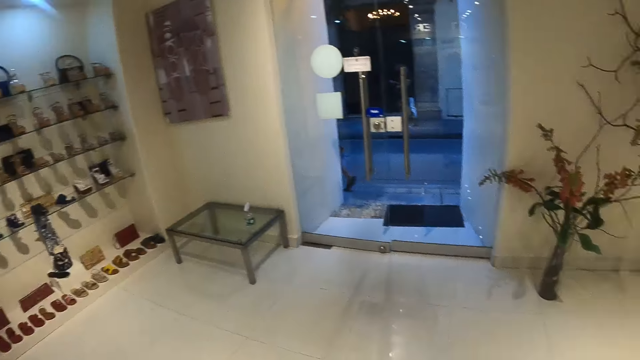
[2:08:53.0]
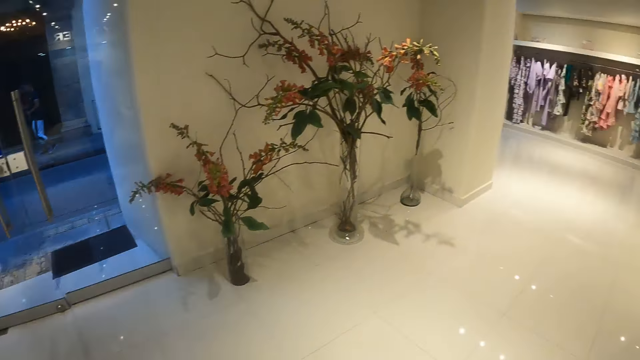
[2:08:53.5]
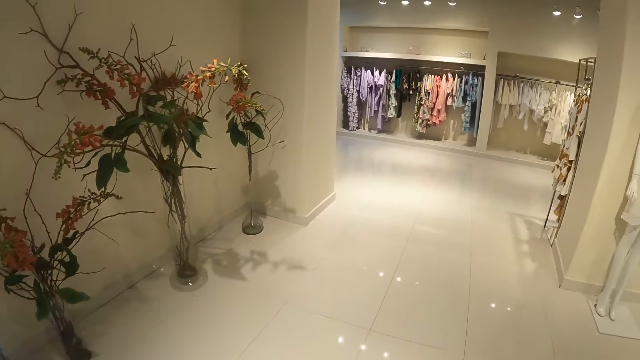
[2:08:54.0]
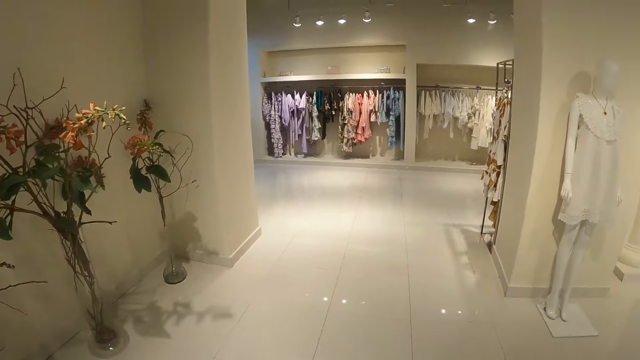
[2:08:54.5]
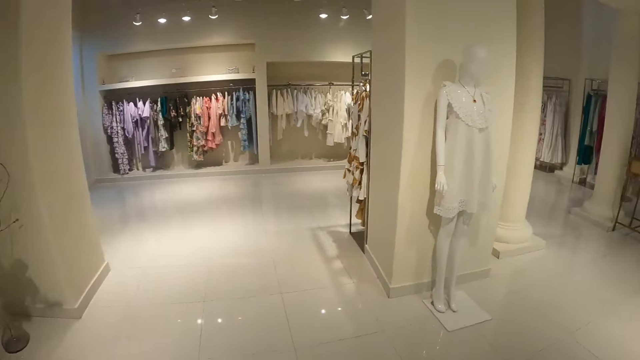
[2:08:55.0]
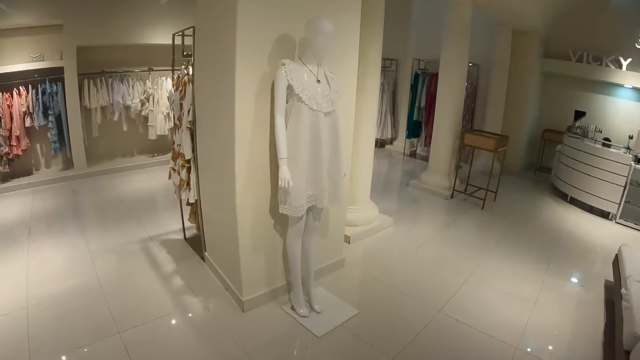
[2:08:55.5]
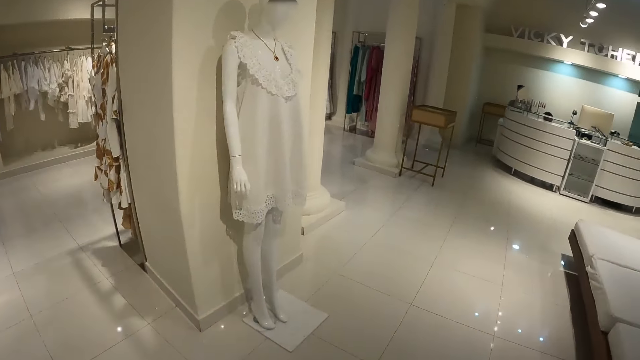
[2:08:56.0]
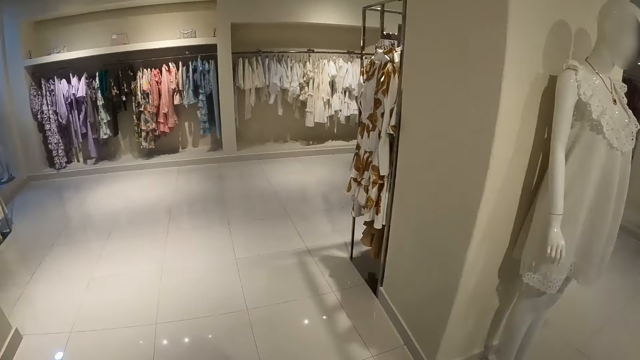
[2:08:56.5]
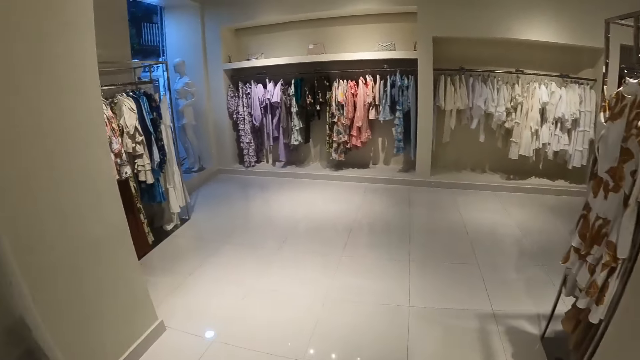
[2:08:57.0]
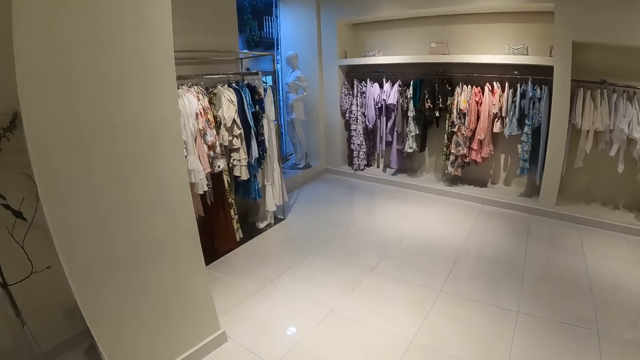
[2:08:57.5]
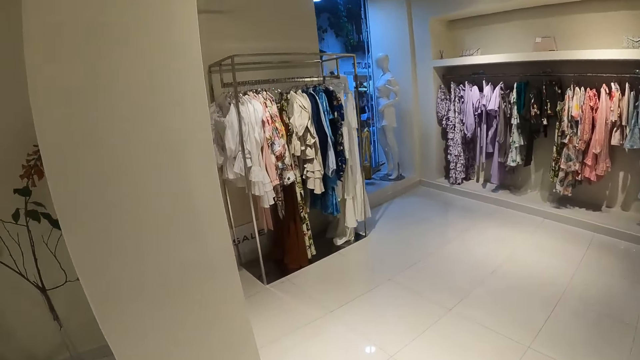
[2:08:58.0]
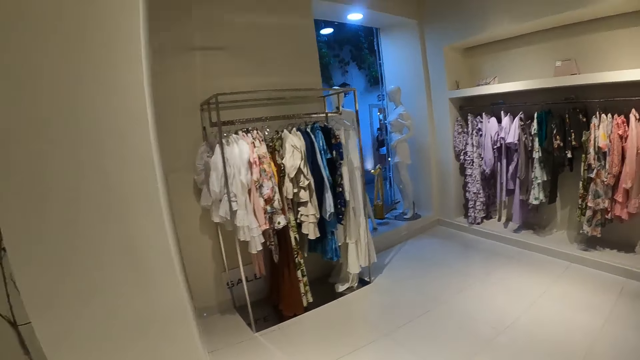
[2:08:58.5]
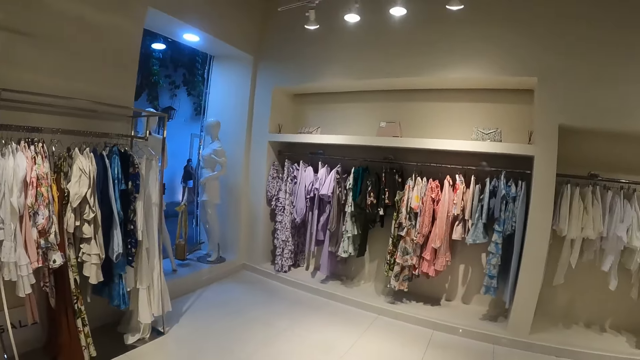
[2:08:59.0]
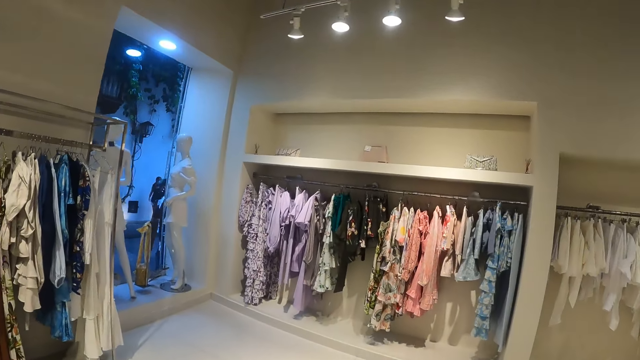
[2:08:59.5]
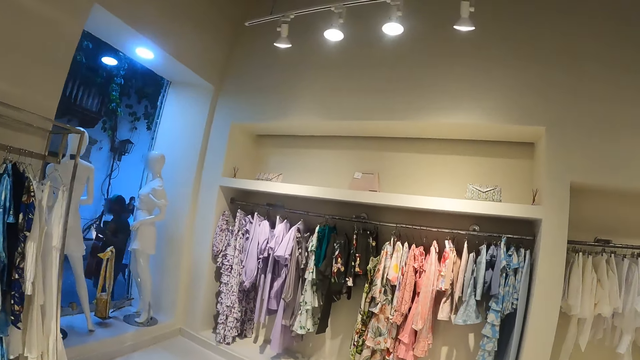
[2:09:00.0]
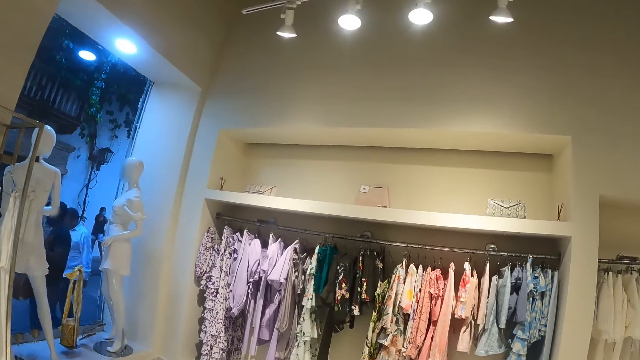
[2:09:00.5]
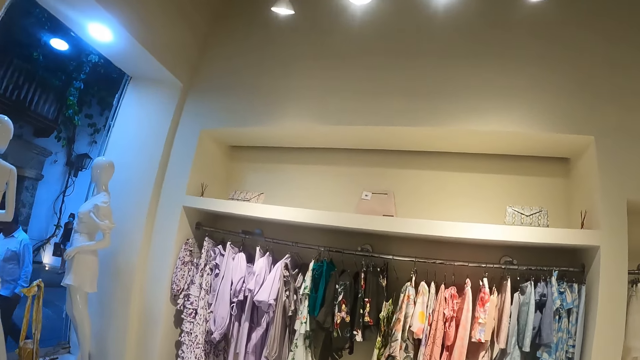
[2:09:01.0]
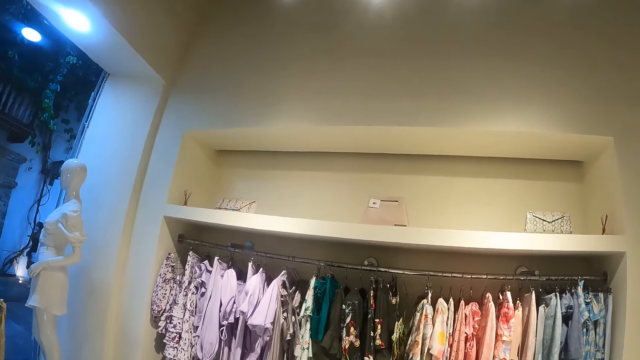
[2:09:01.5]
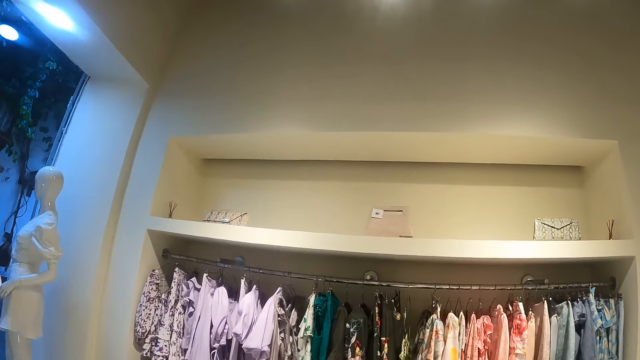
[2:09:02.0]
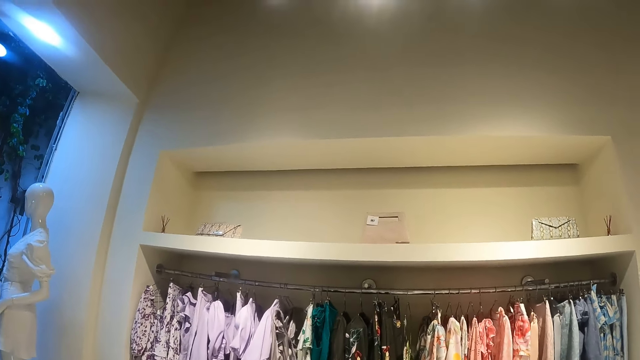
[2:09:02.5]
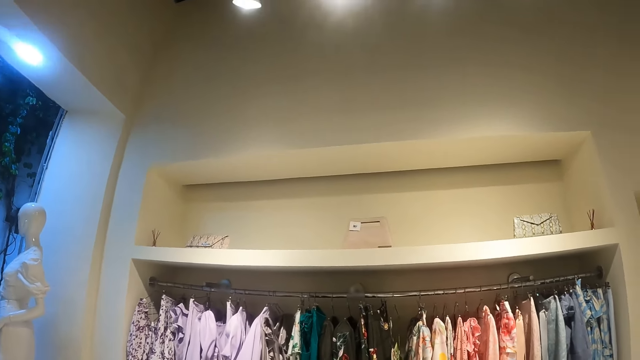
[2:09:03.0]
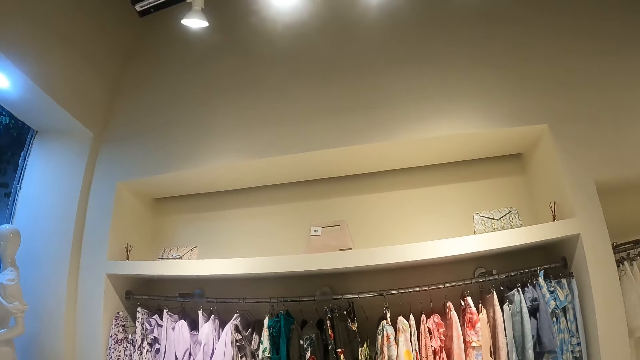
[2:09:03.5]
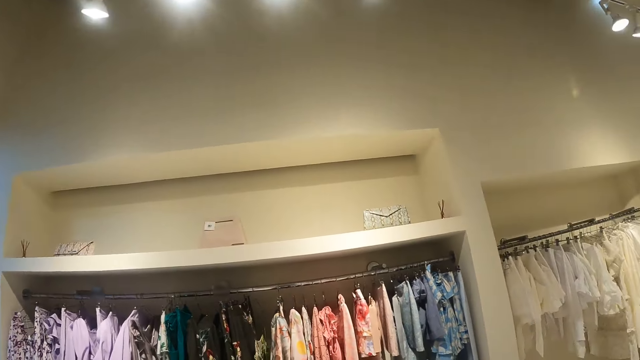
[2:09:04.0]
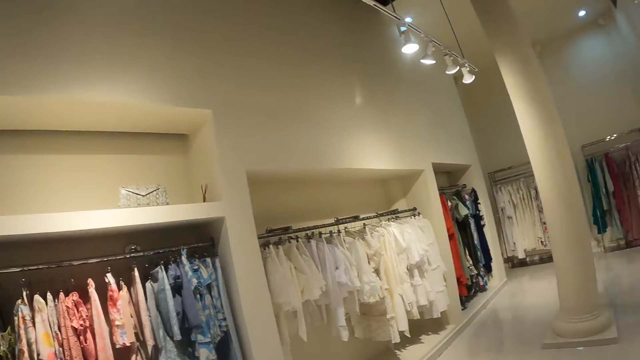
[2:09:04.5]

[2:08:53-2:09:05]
The camera wearer walks around the boutique.

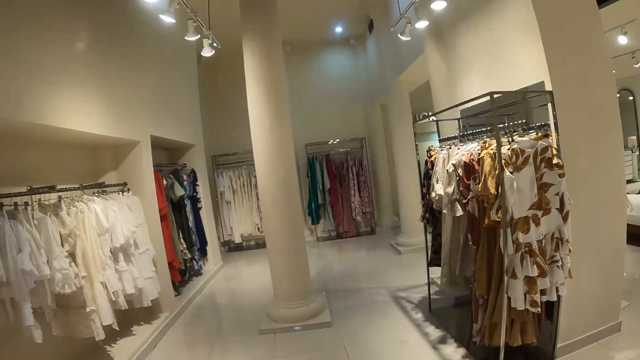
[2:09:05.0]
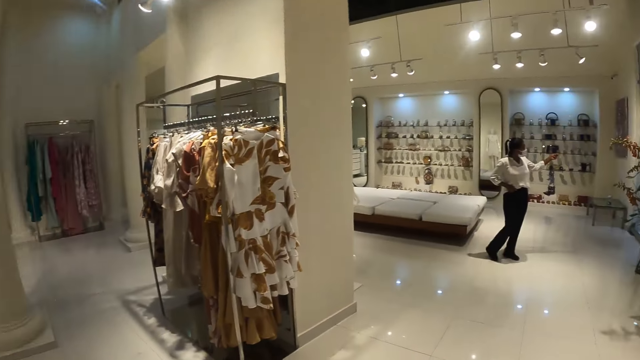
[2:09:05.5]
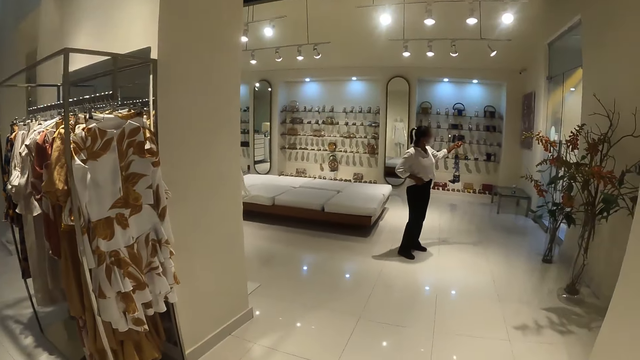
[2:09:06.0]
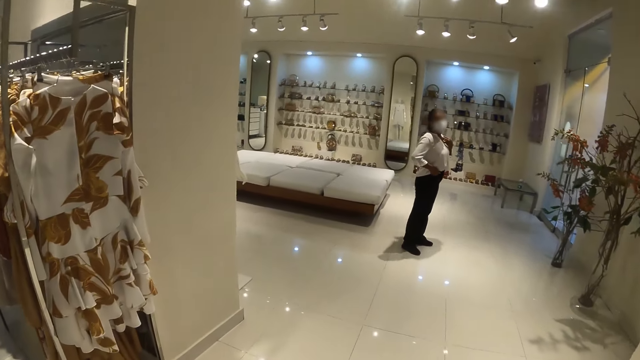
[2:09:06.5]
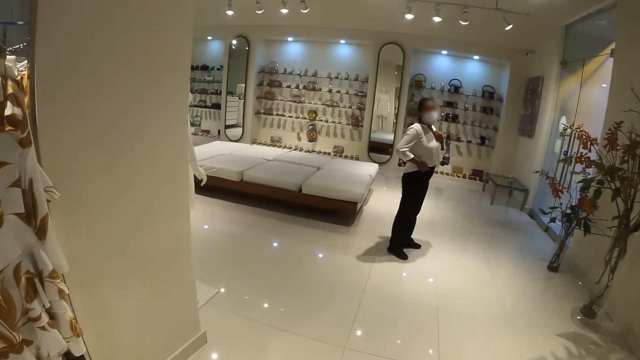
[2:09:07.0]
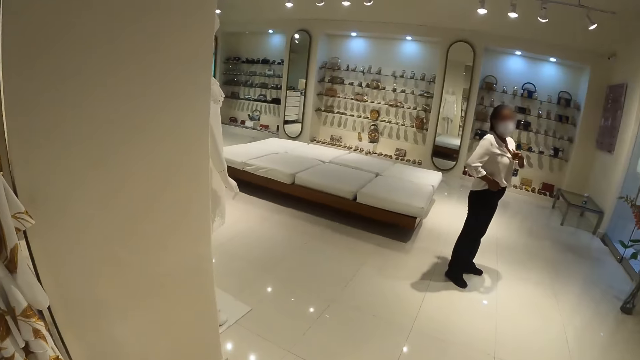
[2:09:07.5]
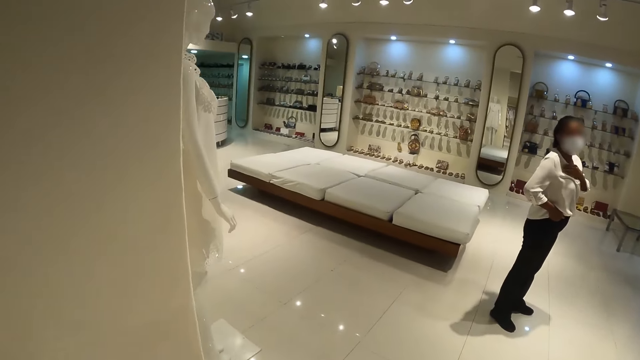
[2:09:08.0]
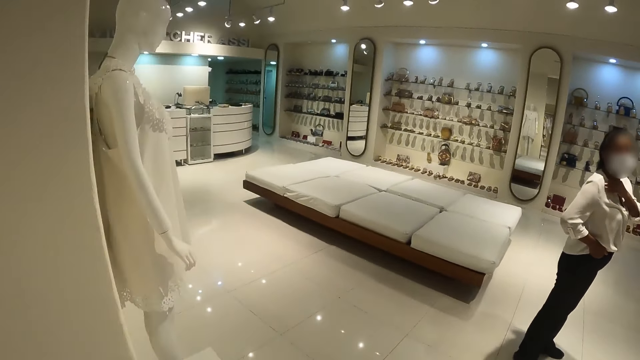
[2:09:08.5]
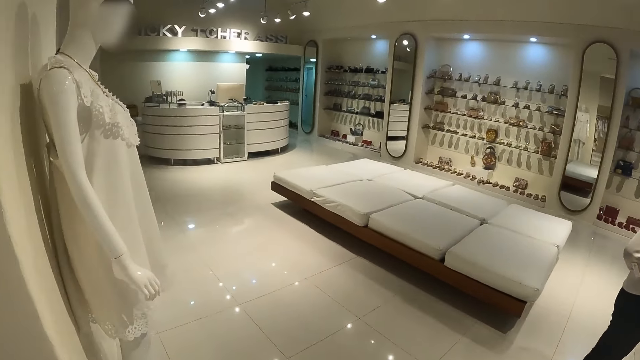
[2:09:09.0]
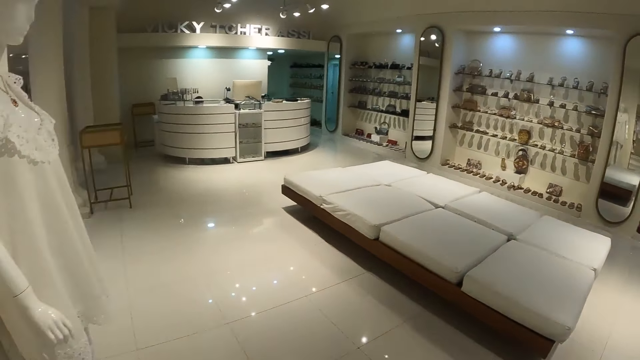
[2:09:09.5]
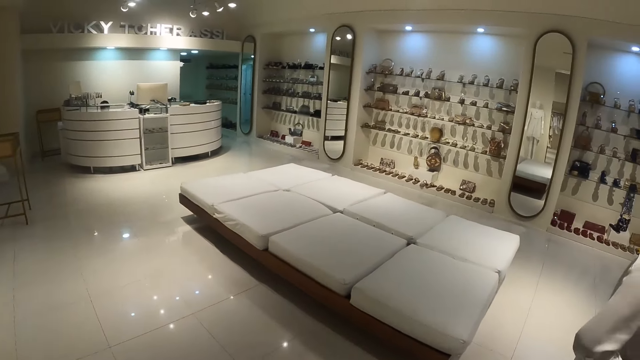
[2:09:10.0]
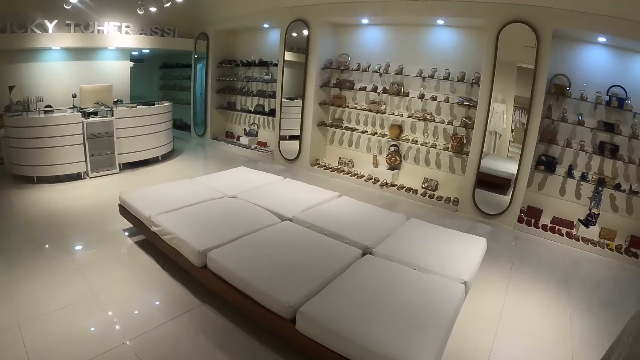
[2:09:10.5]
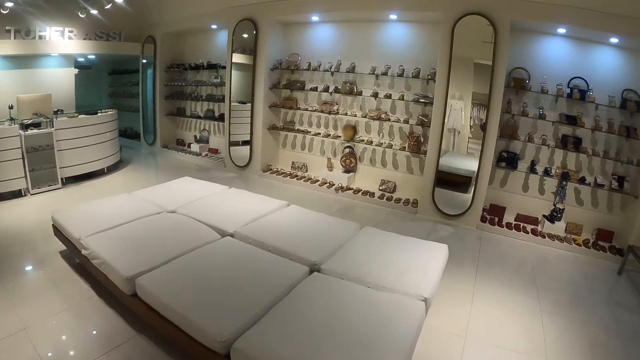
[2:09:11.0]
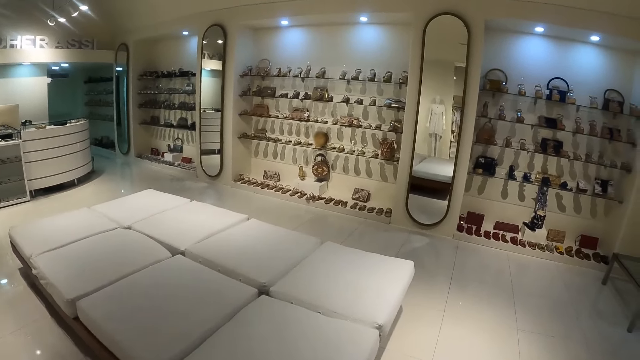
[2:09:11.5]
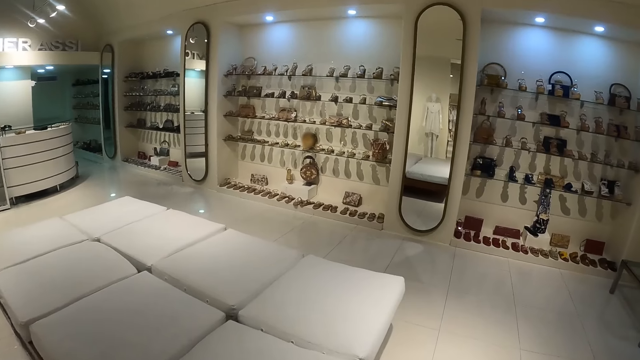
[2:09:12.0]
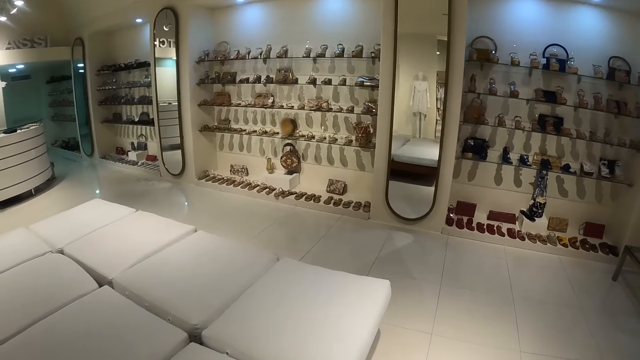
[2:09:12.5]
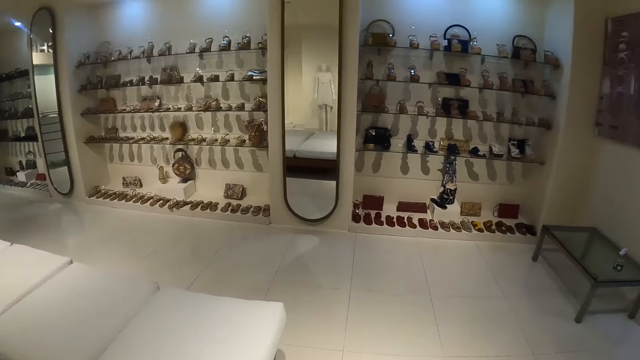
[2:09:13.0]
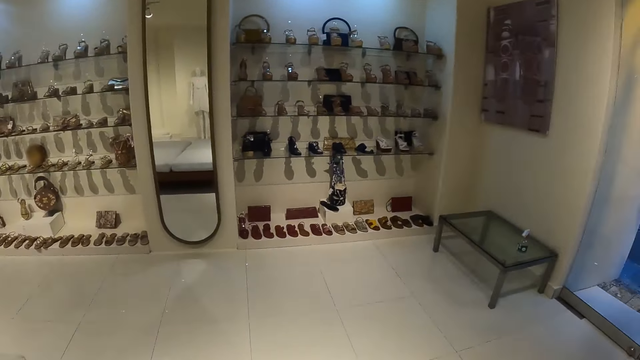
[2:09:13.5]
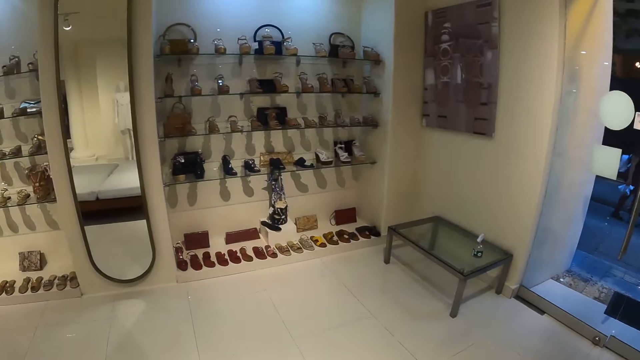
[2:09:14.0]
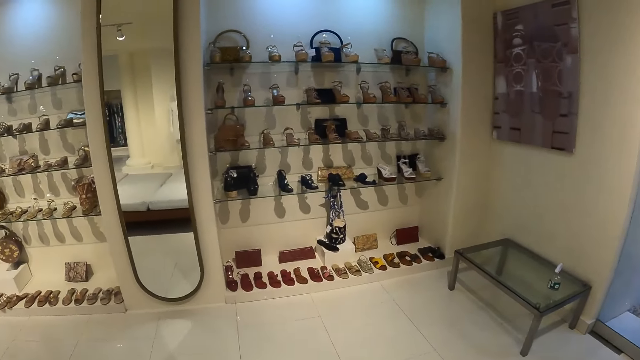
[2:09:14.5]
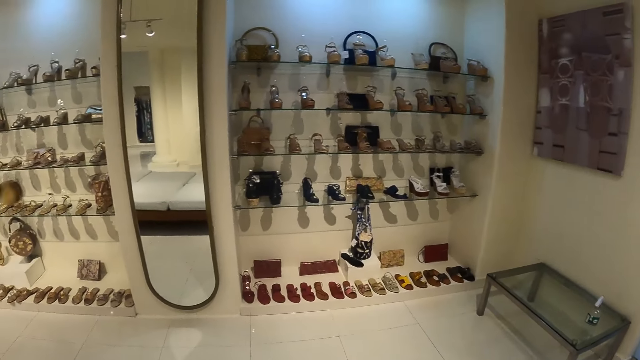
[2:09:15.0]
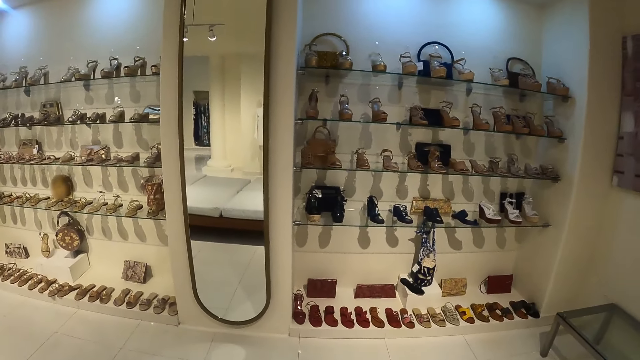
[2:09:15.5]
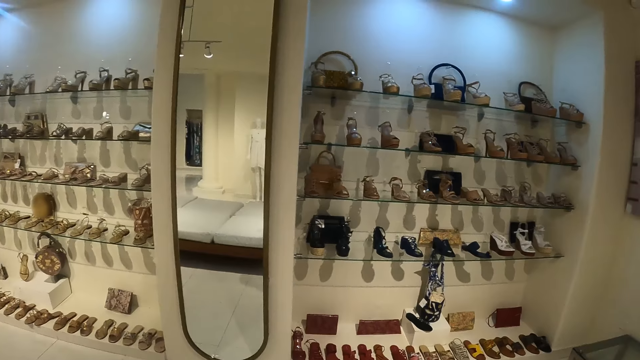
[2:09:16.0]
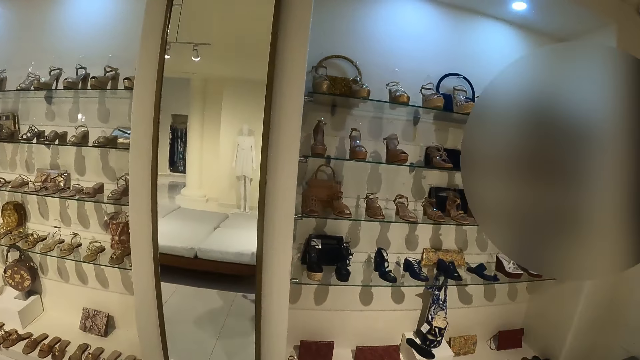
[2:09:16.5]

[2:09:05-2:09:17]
The camera wearer interacts with a sales lady. They walk around the boutique.
